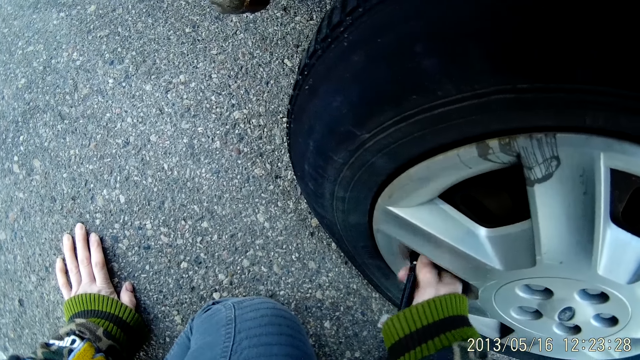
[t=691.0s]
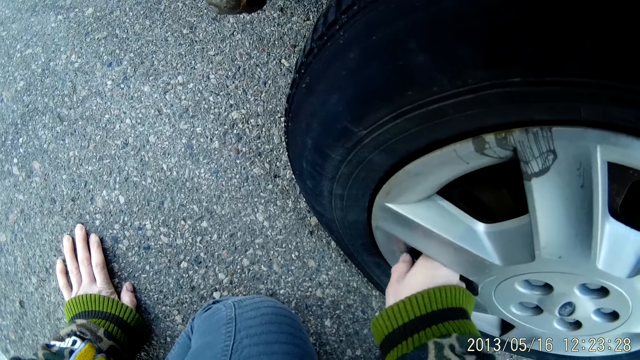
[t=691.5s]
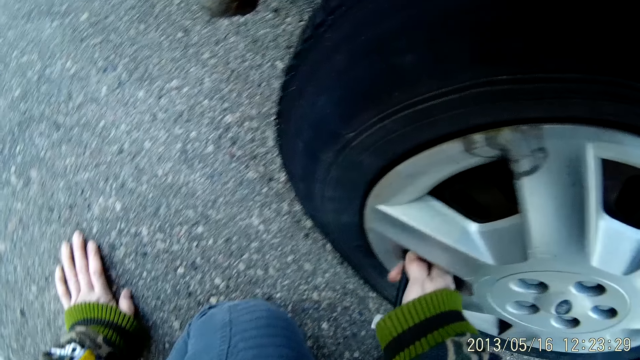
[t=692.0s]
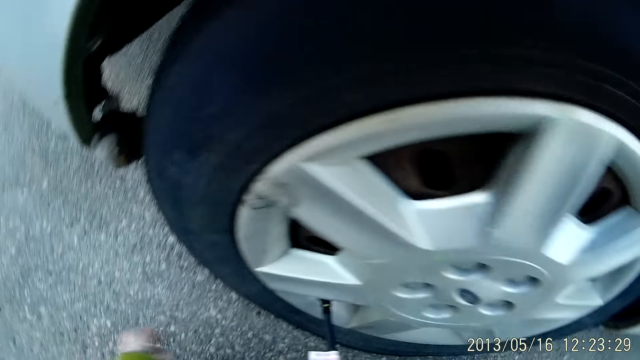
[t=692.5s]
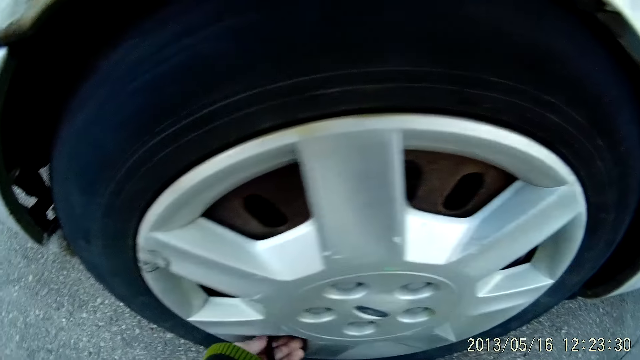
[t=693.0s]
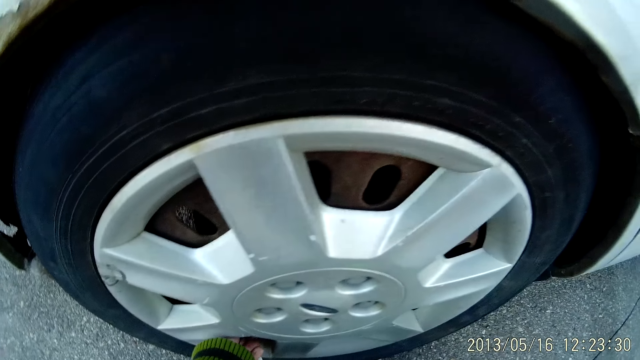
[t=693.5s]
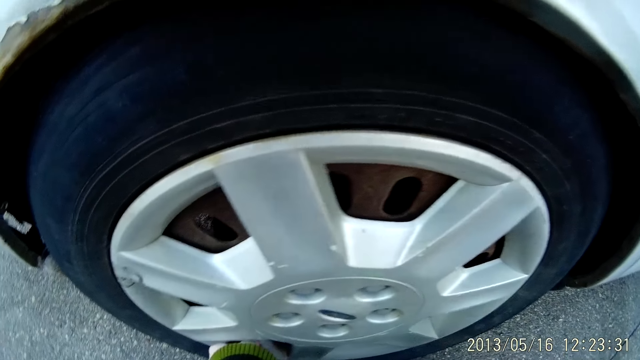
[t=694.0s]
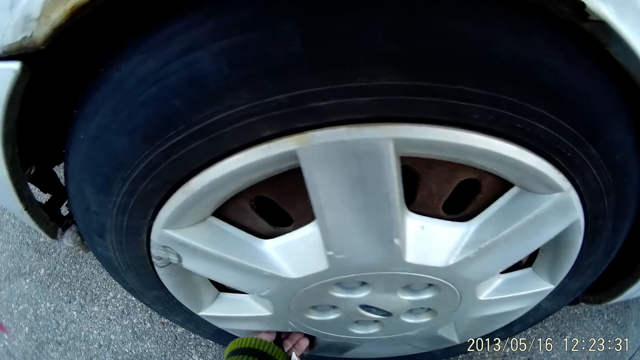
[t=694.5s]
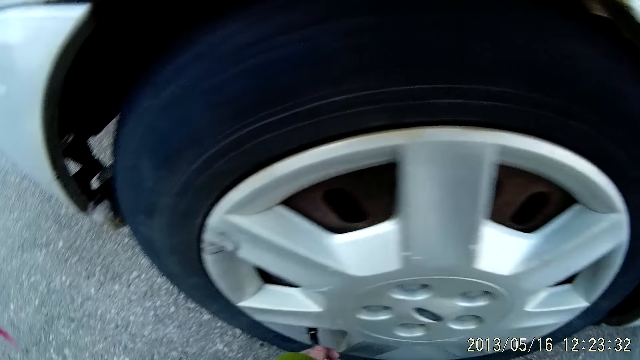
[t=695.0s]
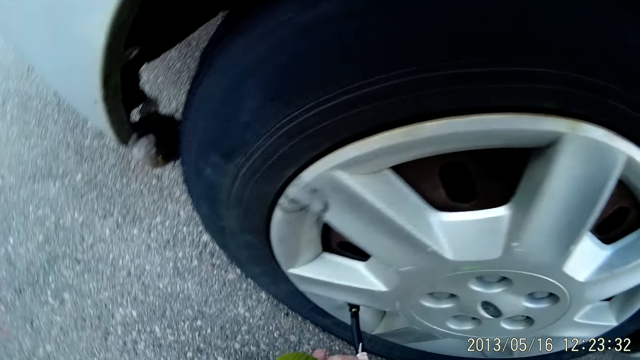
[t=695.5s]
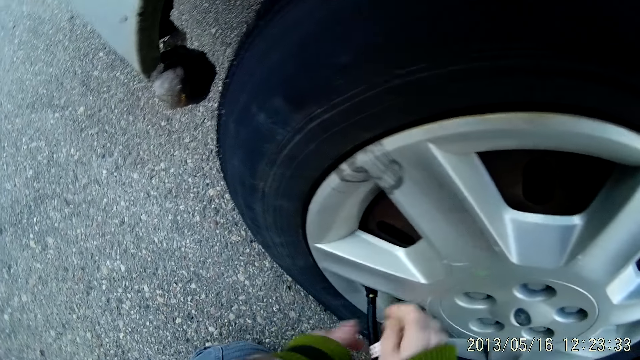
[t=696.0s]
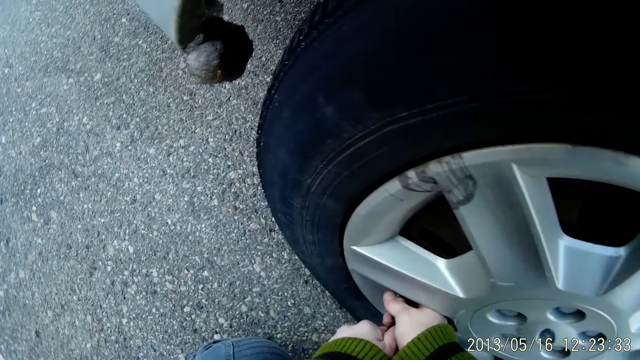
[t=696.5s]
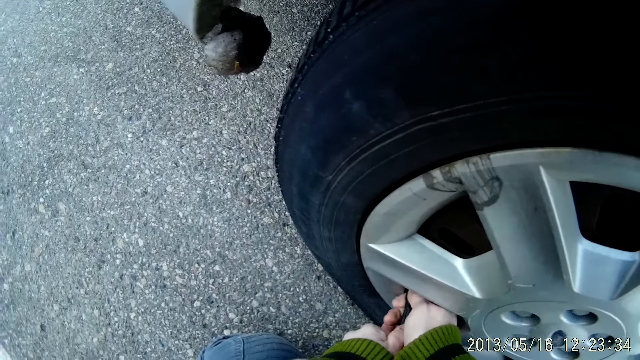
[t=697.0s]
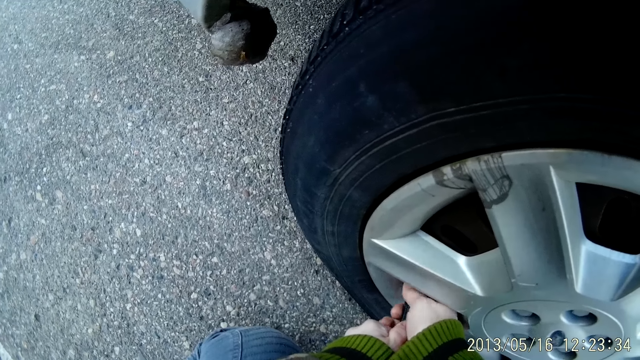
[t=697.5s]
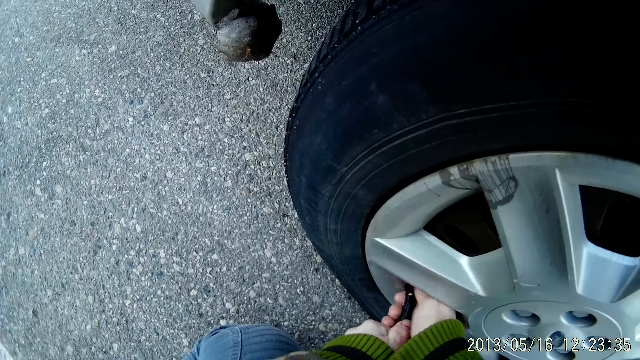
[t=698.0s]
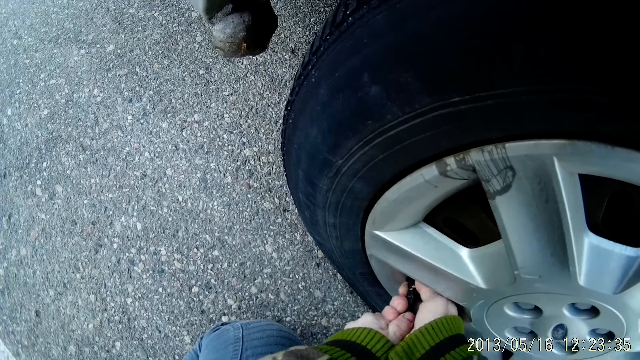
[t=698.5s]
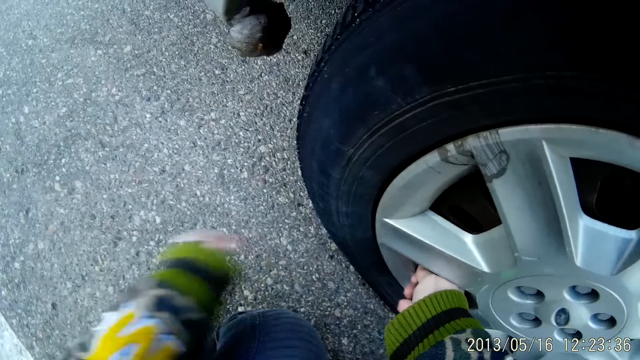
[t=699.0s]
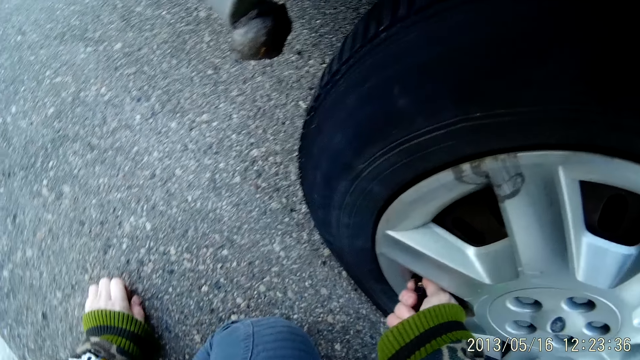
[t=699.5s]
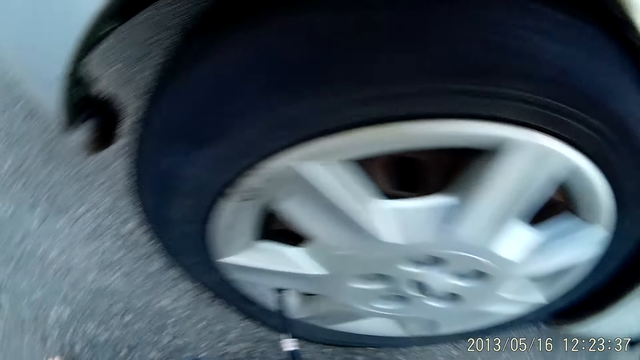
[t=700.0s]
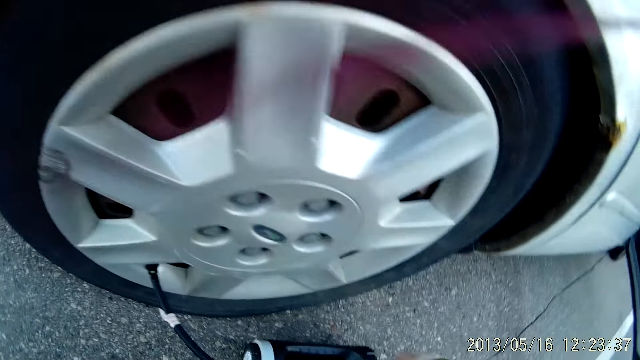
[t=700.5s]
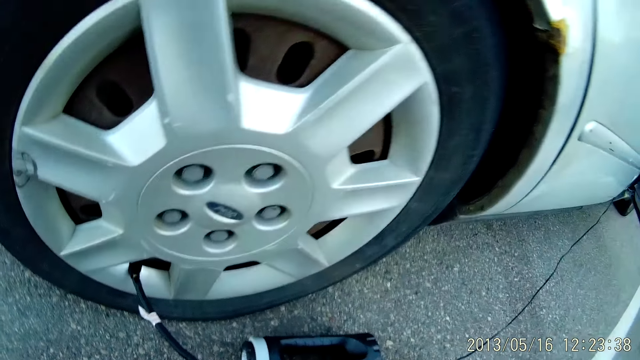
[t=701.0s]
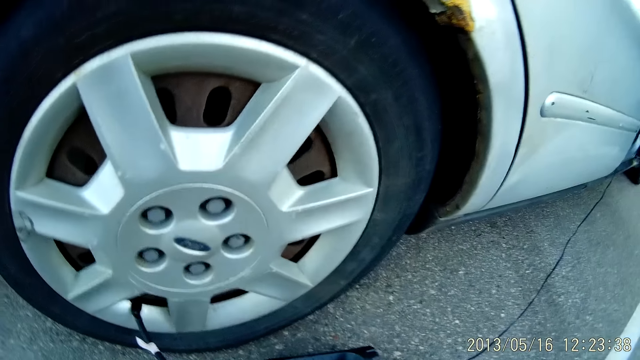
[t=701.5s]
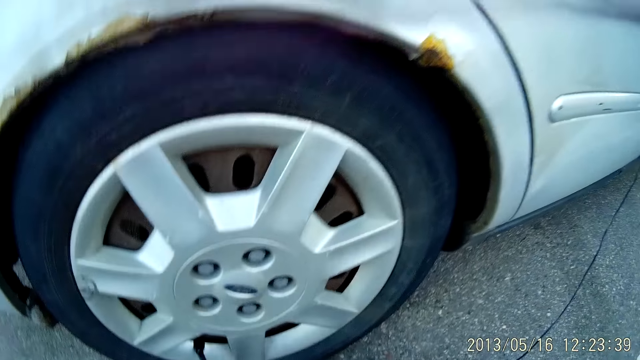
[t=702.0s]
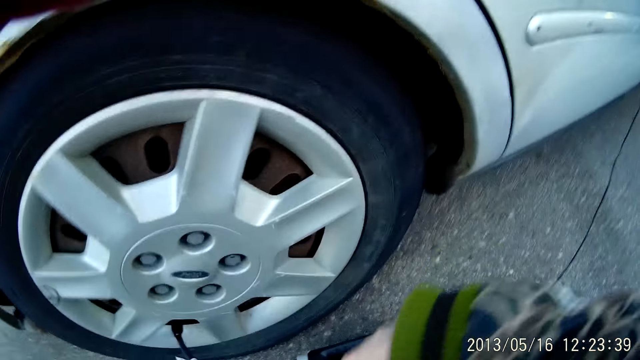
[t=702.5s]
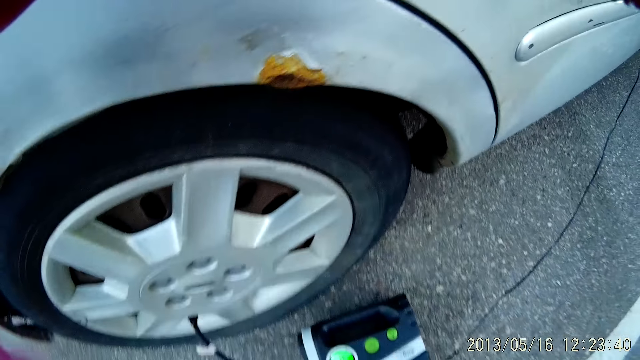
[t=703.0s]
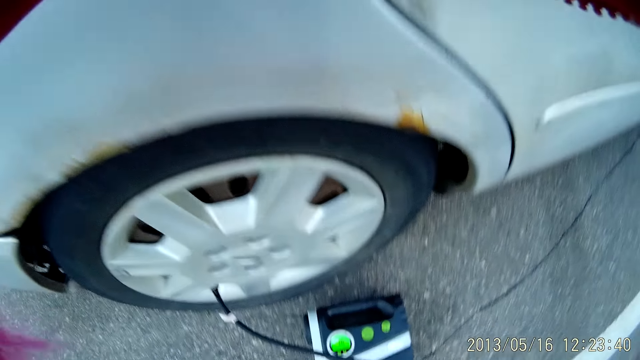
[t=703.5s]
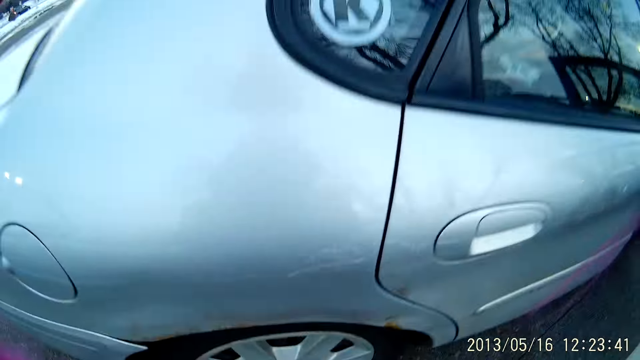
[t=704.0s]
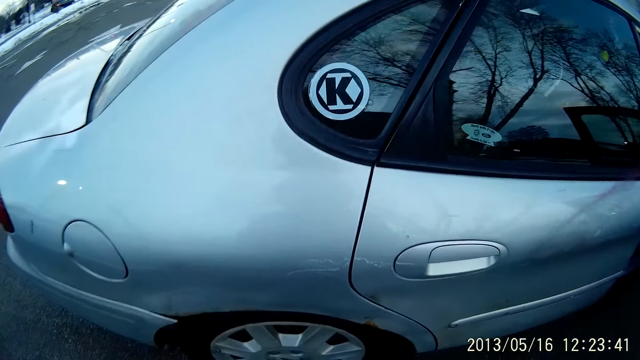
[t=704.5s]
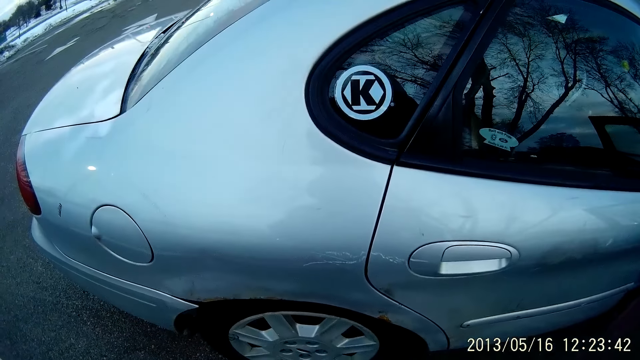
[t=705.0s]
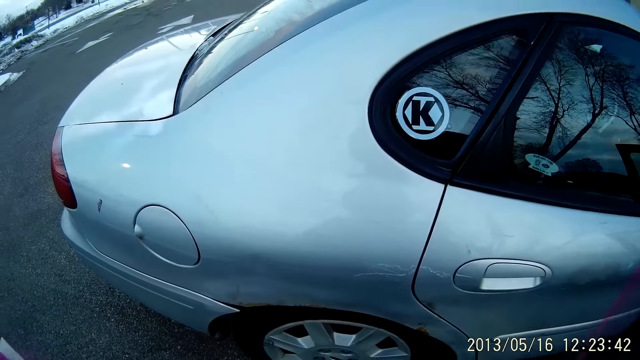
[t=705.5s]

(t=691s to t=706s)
The camera wearer tightens the hose on the valve of the tire with her left hand. She passes a screw from her right hand to her left hand. She tightens the hose on the valve of the tire with her right hand. She holds the hose with her left hand. She places her left hand on the floor. She removes her hand from something on the tyre. She turns on the portable compressor on the floor with her right hand.

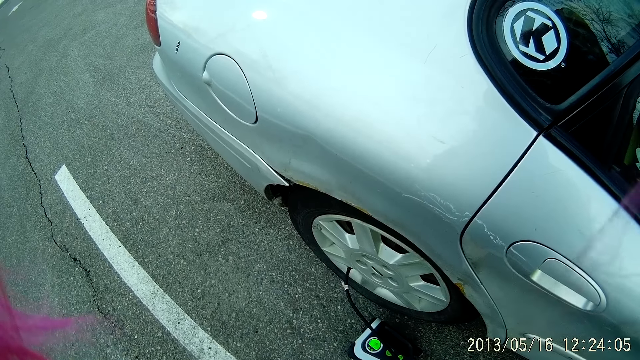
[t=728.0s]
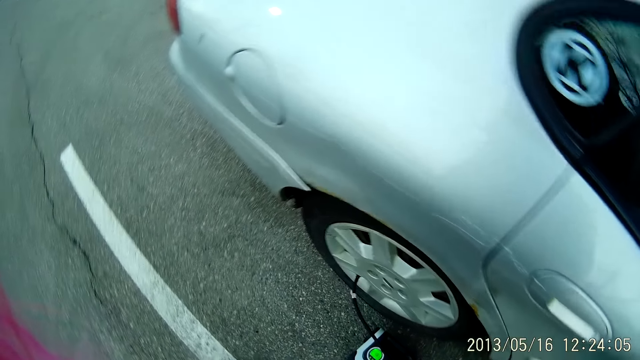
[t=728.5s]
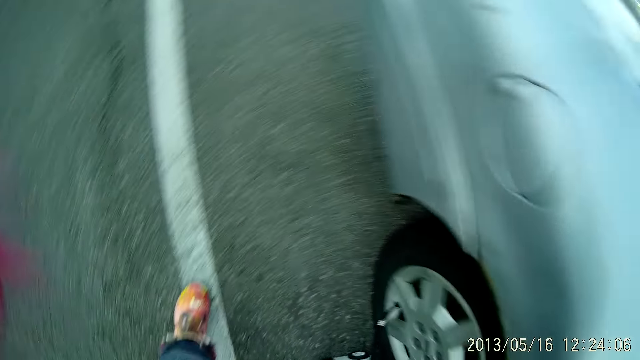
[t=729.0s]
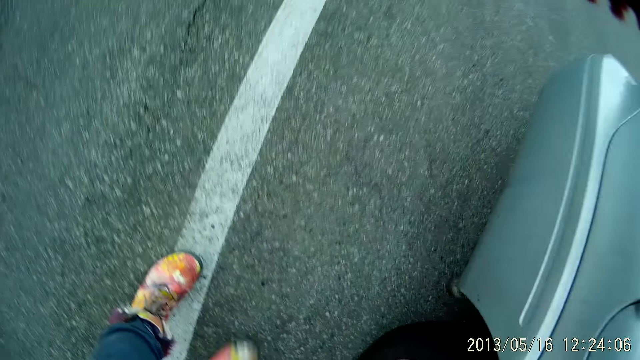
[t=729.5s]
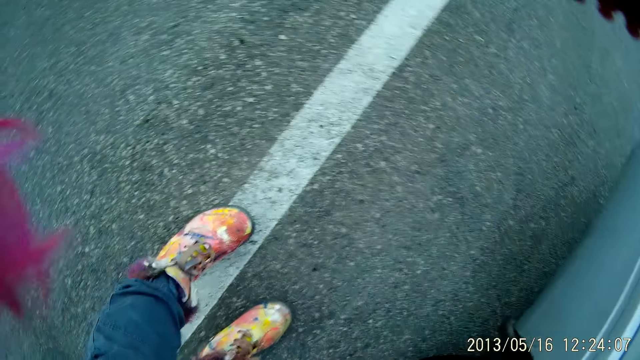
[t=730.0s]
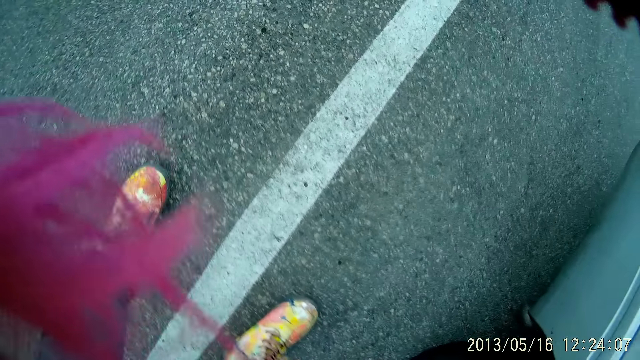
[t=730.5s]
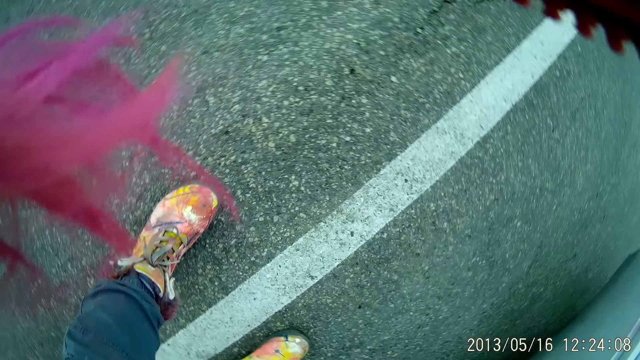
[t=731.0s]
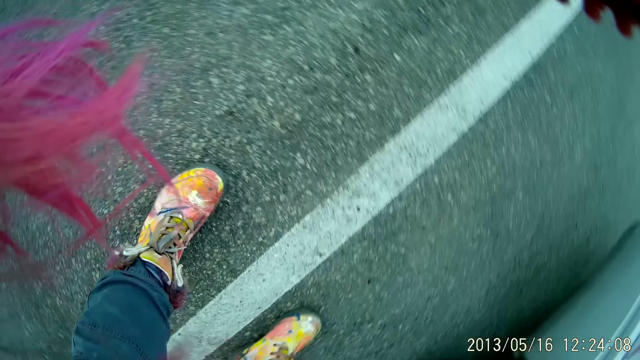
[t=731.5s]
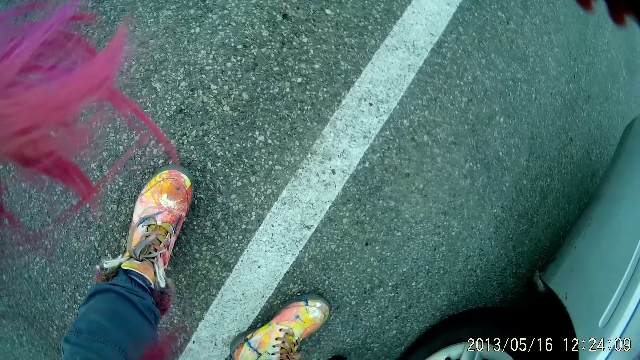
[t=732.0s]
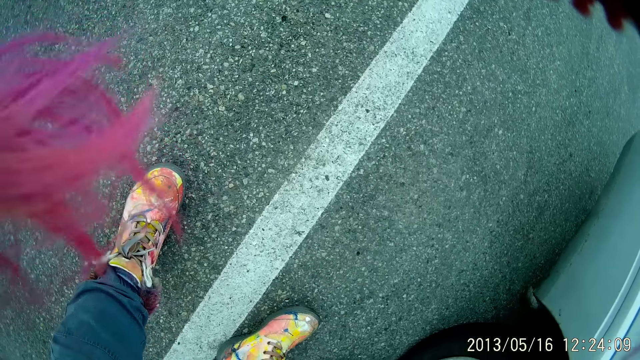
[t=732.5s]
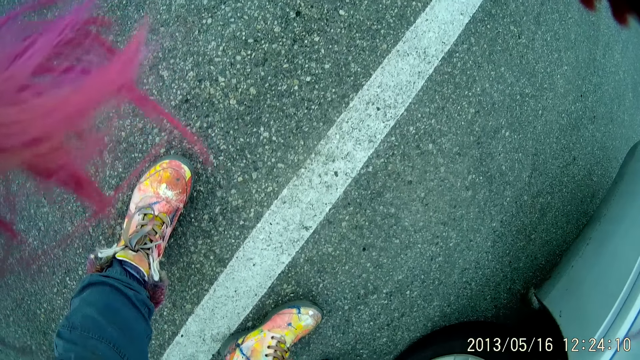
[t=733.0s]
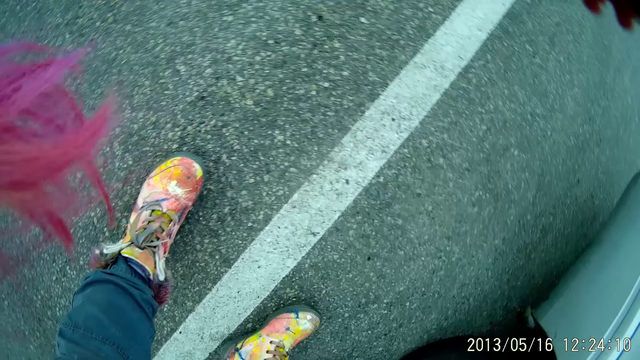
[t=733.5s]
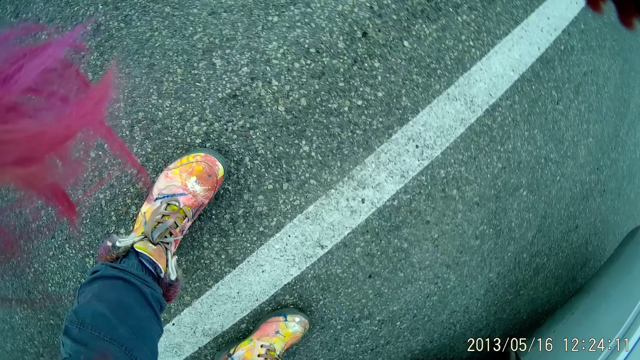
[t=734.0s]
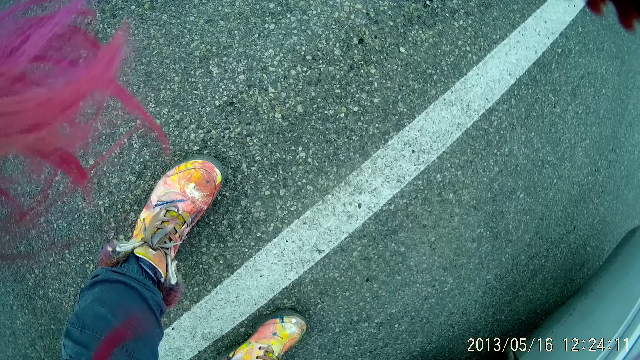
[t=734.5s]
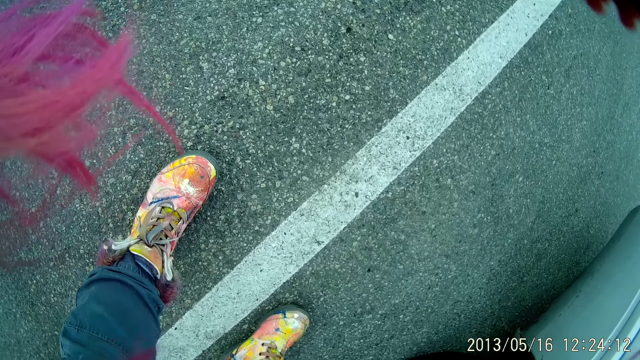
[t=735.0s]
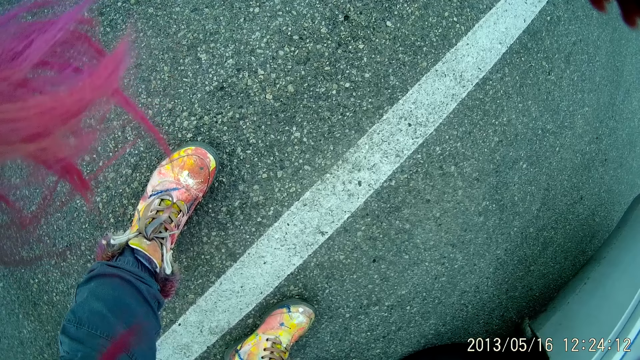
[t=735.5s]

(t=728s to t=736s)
The camera wearer looks around. They move a bit. They do something.
